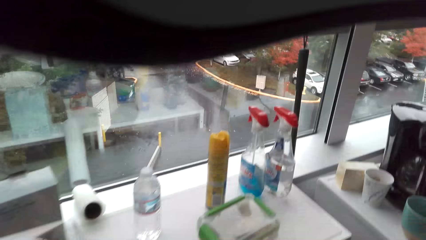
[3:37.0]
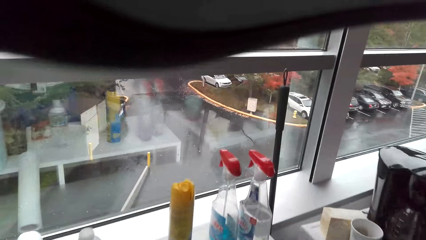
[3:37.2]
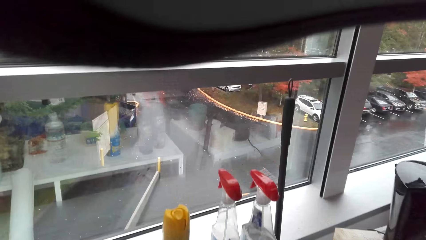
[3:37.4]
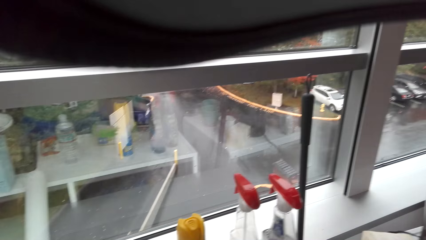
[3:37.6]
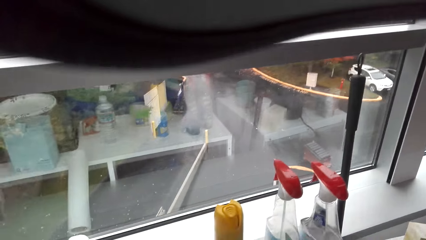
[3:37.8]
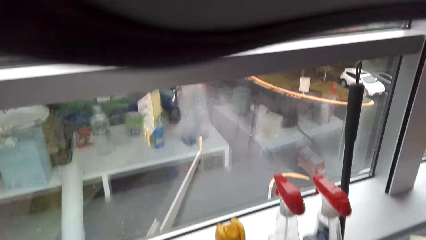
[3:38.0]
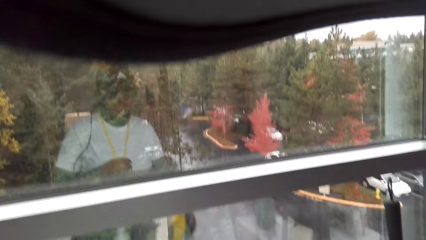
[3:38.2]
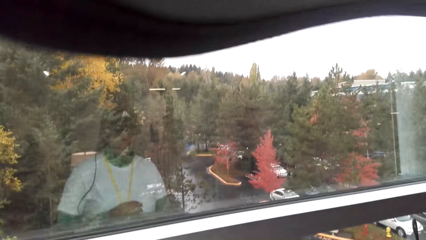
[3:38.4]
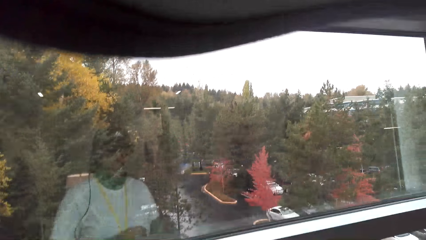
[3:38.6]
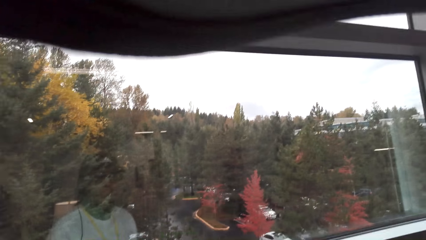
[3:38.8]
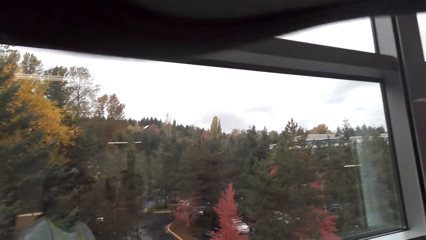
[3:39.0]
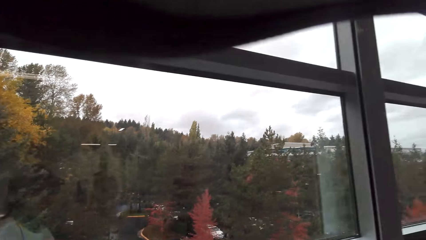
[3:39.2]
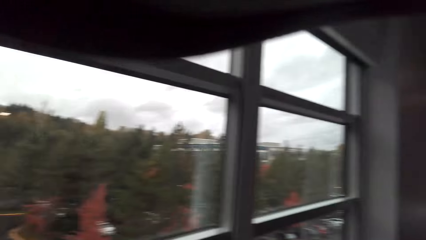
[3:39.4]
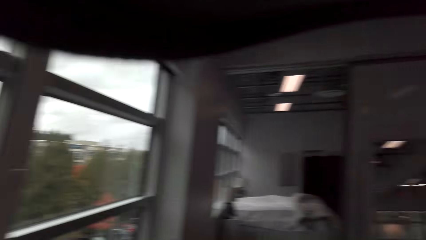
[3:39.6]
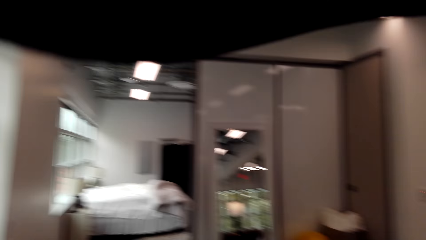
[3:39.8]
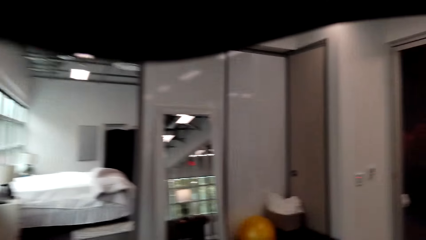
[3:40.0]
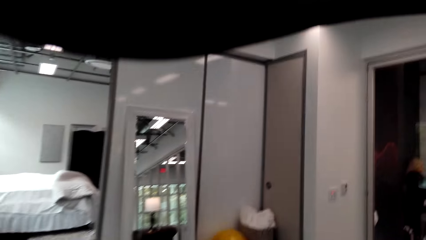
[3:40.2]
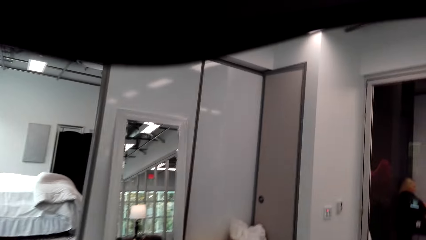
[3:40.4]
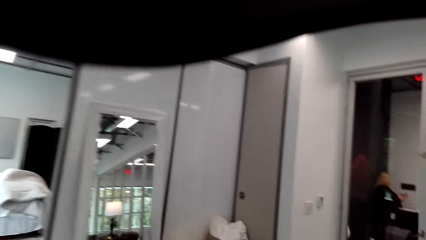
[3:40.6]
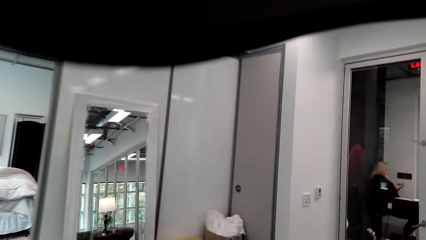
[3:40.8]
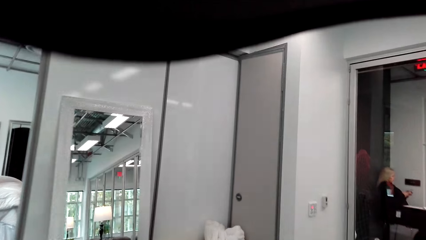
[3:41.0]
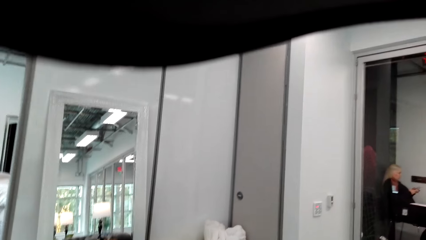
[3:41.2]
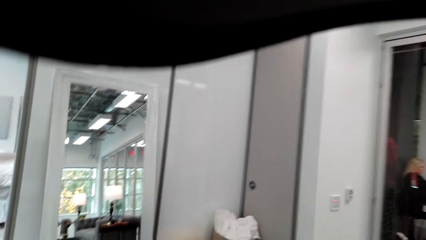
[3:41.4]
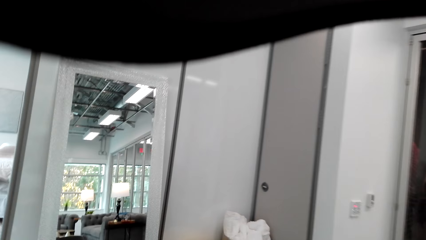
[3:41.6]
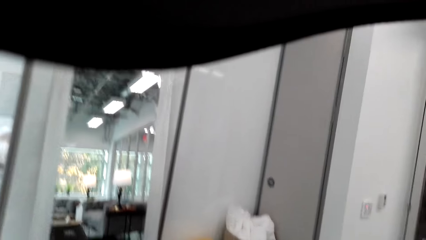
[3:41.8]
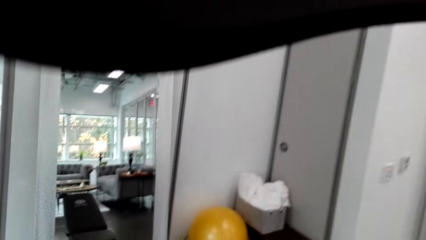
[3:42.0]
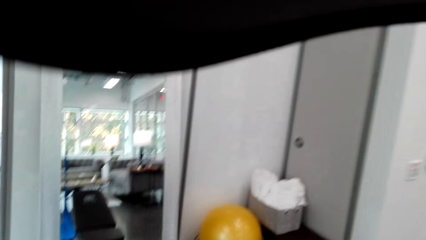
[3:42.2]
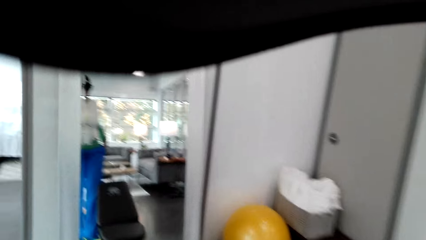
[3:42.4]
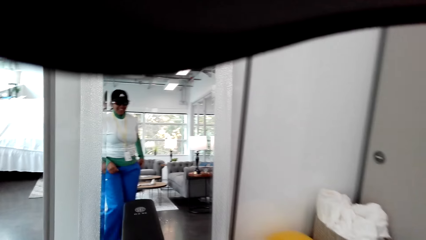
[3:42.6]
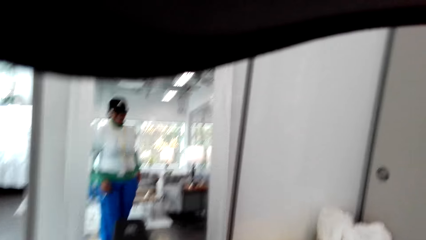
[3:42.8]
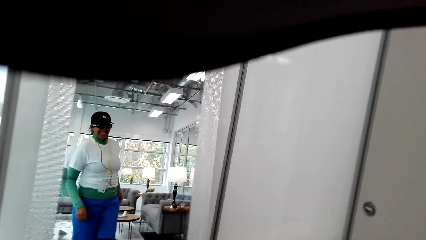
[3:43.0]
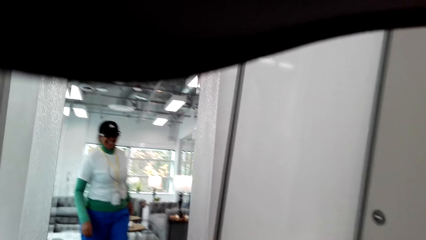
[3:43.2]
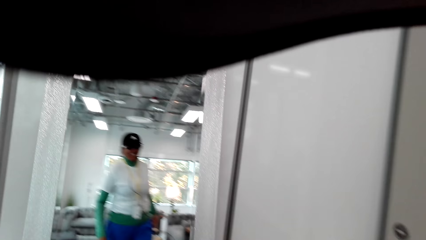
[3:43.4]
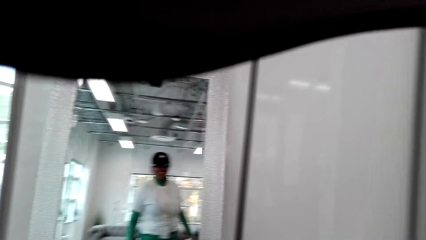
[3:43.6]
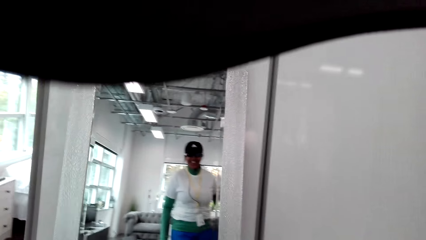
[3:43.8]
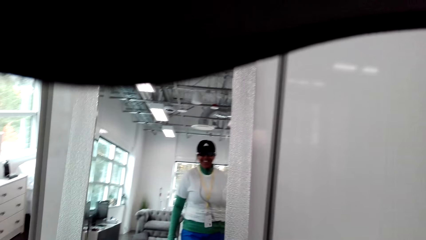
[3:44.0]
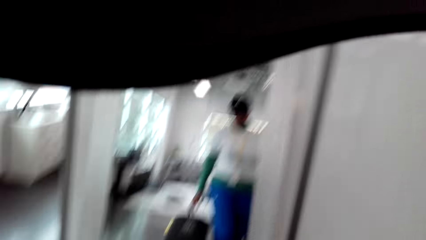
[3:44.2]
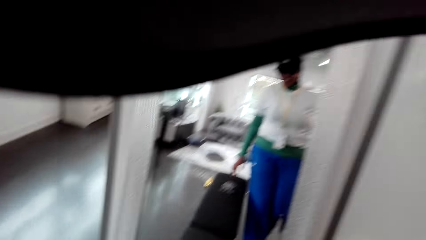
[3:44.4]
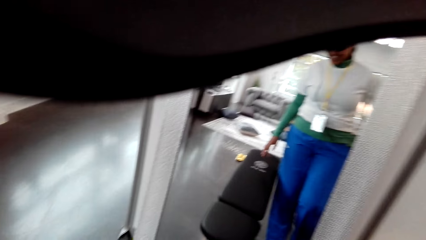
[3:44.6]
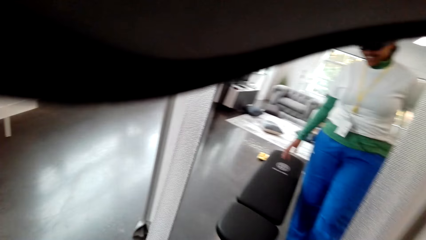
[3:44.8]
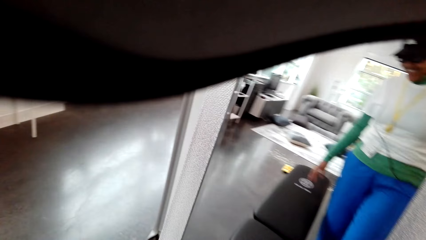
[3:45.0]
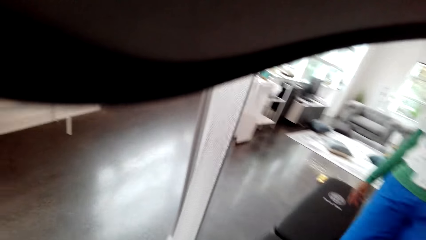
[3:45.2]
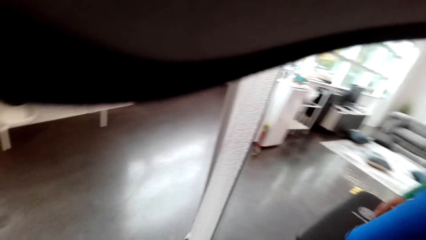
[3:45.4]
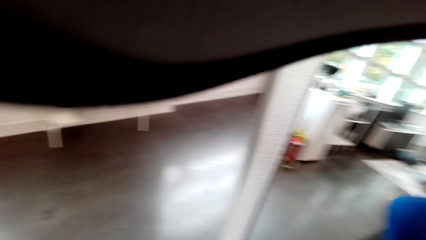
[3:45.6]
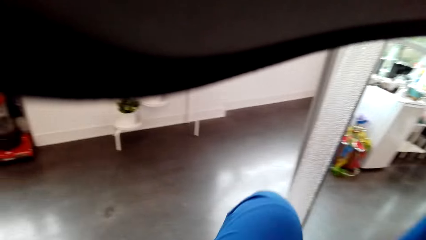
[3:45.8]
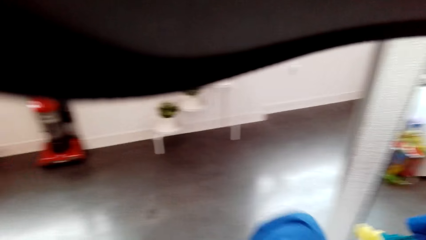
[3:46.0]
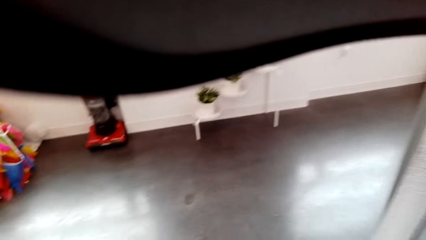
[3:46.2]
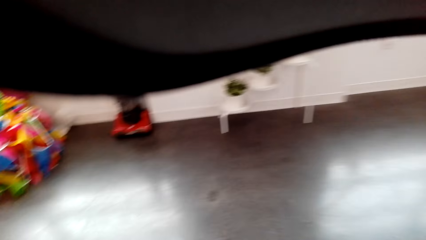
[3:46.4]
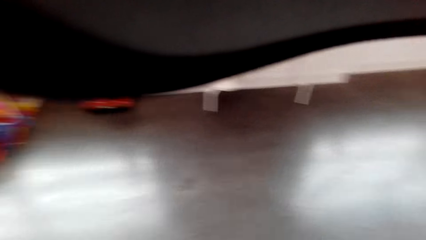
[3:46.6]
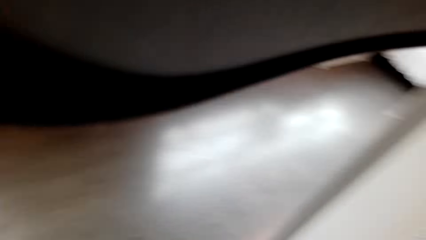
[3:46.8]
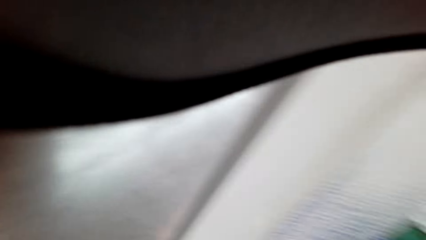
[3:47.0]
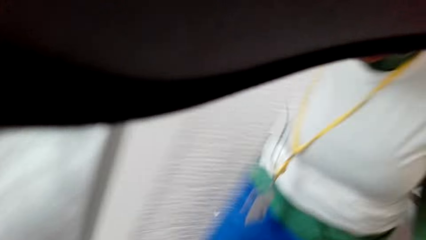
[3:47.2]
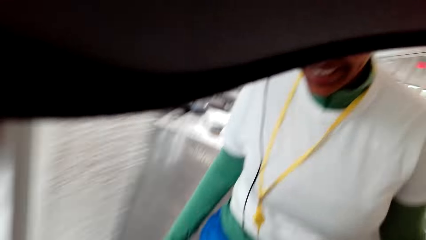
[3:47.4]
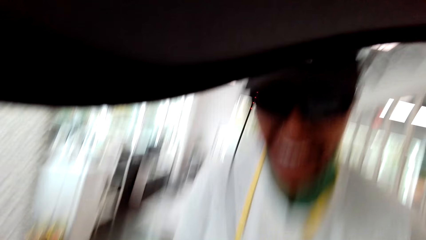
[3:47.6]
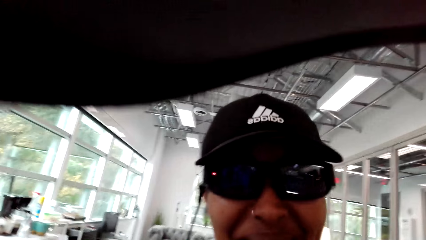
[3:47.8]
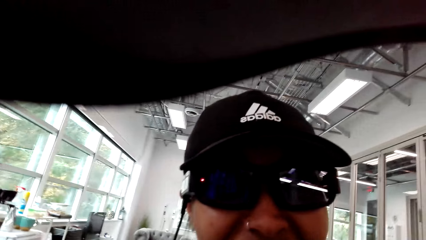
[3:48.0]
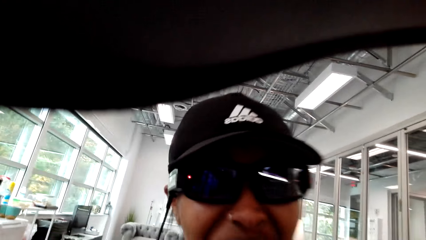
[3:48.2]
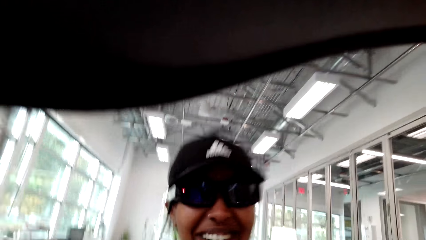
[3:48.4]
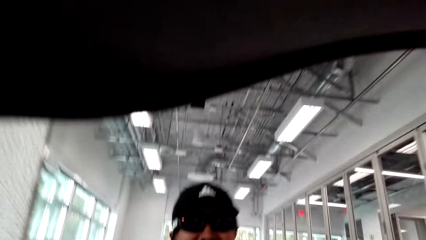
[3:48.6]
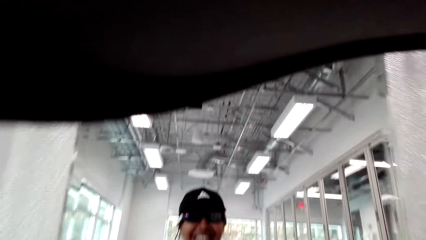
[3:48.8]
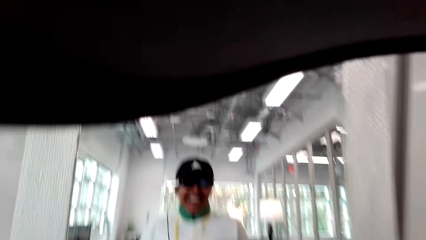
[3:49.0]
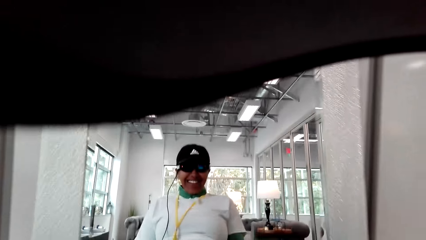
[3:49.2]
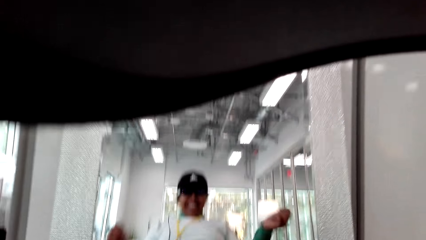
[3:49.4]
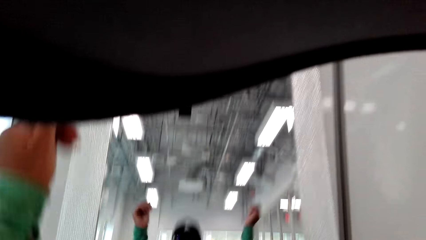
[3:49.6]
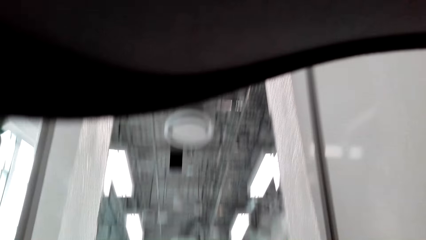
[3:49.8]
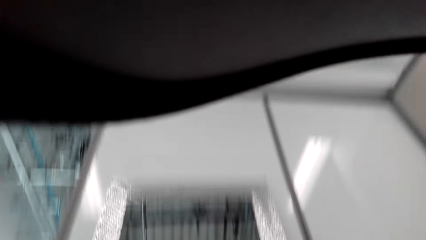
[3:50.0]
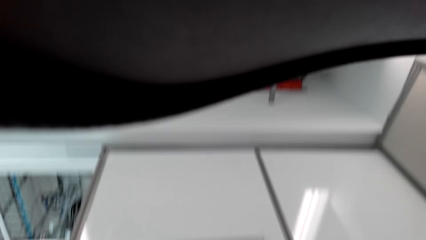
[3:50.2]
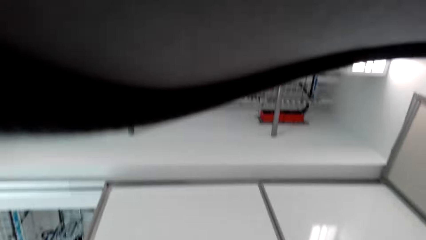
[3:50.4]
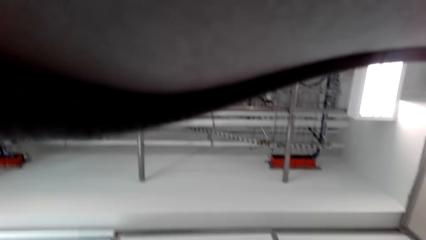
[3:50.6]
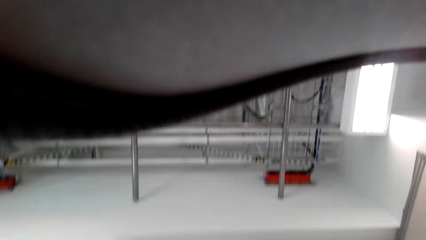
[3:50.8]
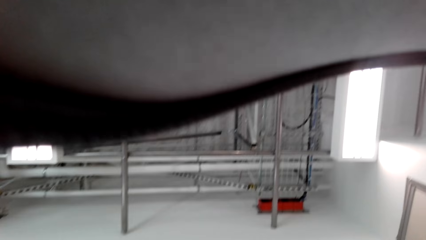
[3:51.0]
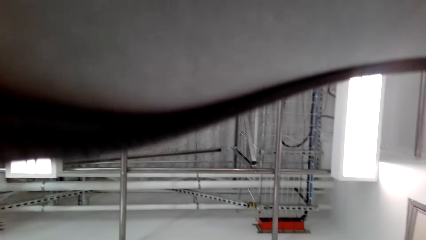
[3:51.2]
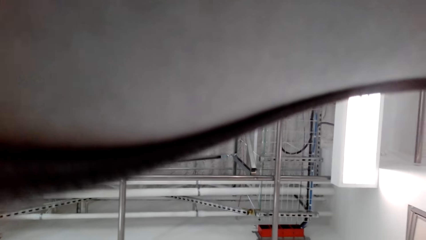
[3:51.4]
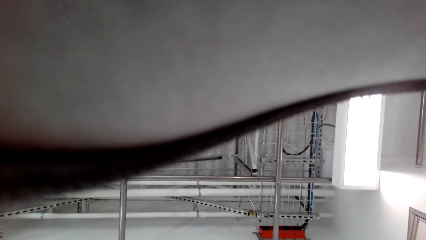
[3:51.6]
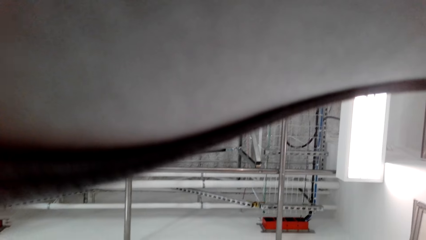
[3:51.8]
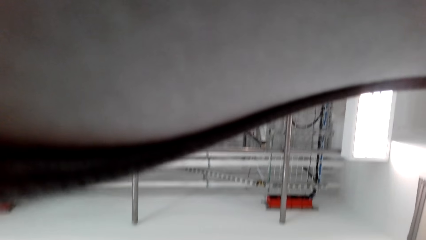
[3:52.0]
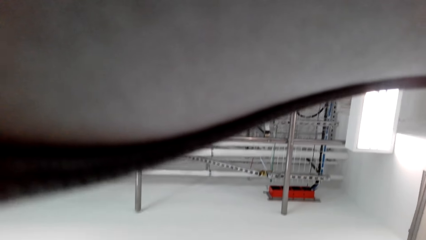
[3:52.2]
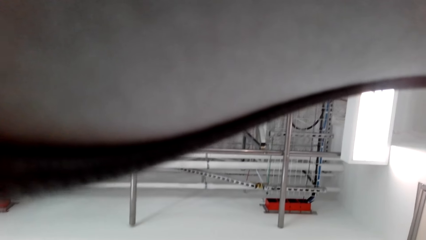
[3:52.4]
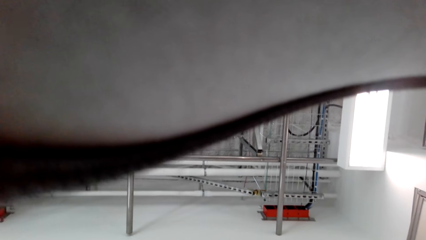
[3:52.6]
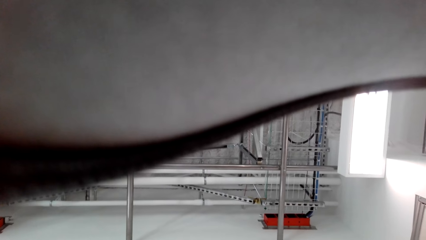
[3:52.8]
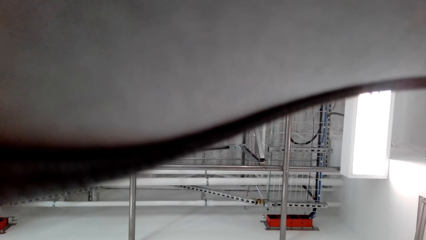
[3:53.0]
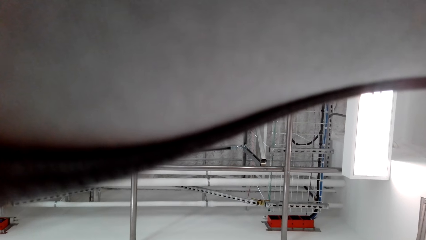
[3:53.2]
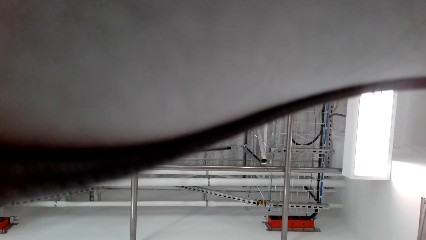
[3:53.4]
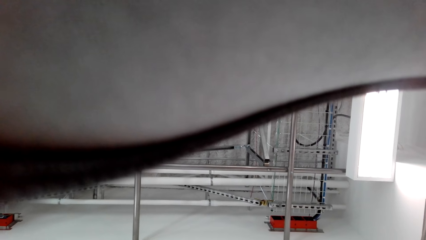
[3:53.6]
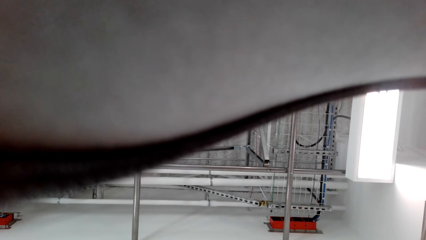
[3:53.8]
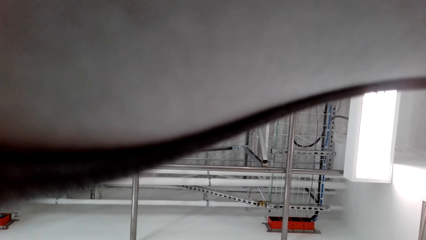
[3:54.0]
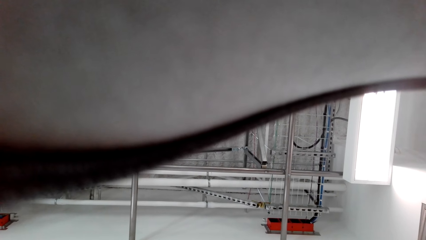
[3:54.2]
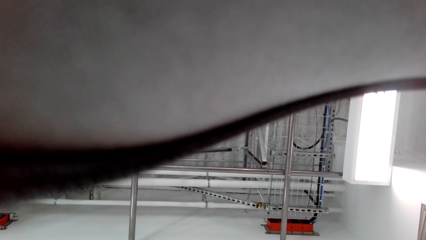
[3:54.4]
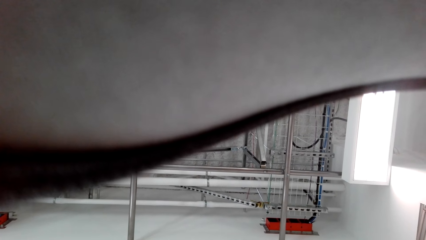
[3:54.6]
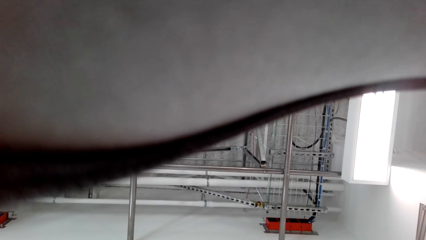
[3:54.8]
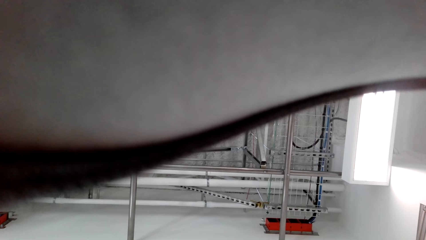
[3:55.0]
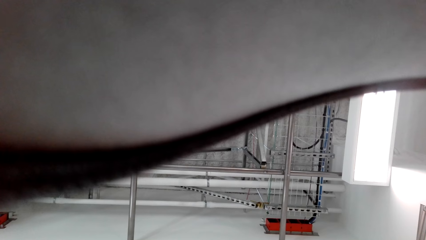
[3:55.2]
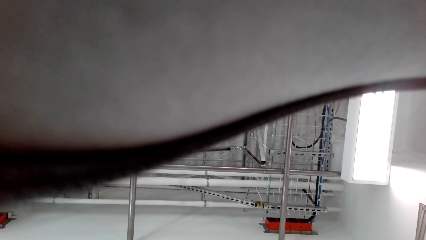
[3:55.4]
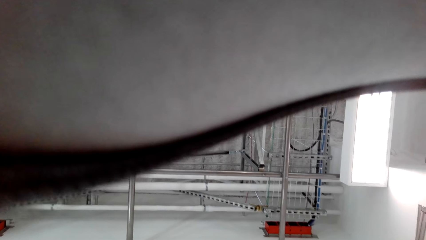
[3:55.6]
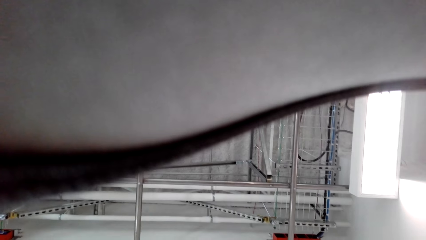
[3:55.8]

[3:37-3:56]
The camera wearer picks up something. She looks around. A lady sits in the room. The camera wearer walks around the house. The lady looks on the phone. The camera wearer sits on the gym bench. She converses with the lady. She looks at herself on the mirror. She looks around.
